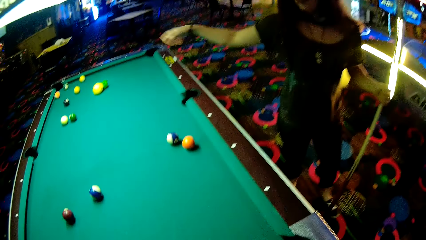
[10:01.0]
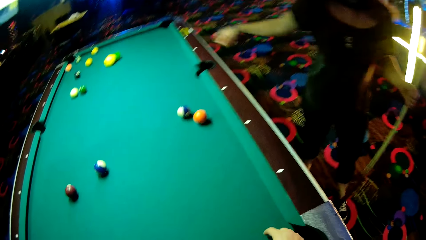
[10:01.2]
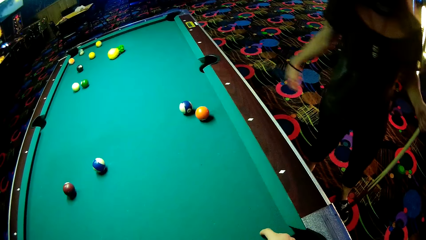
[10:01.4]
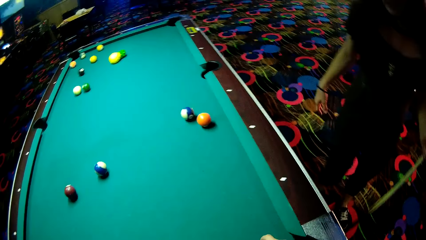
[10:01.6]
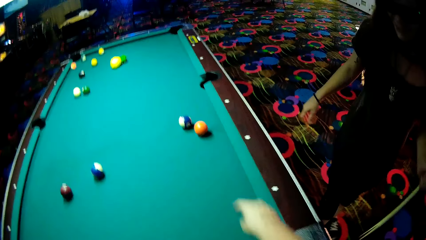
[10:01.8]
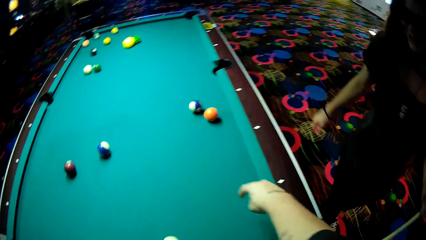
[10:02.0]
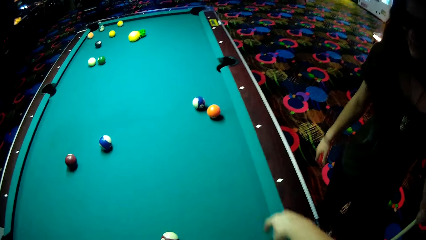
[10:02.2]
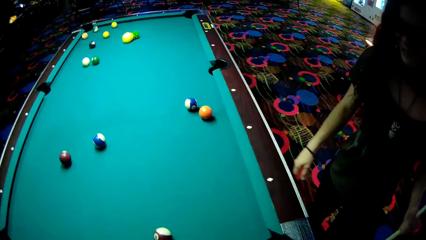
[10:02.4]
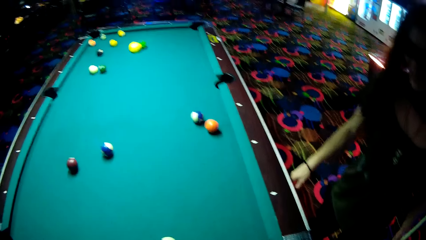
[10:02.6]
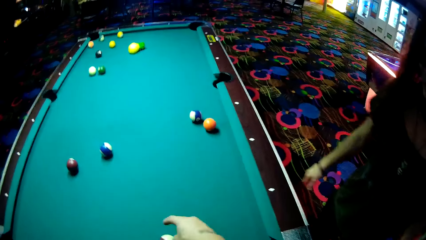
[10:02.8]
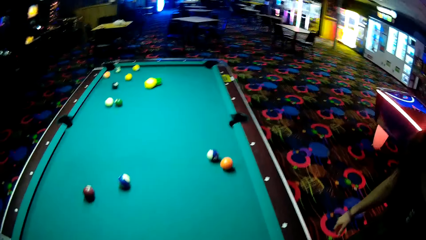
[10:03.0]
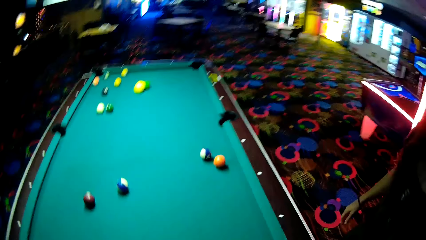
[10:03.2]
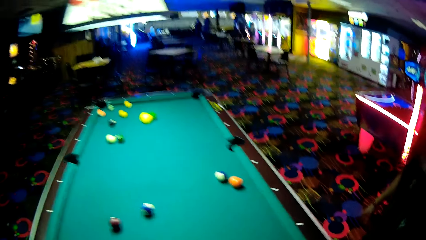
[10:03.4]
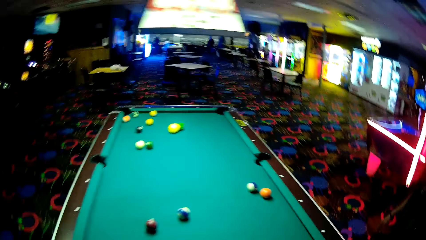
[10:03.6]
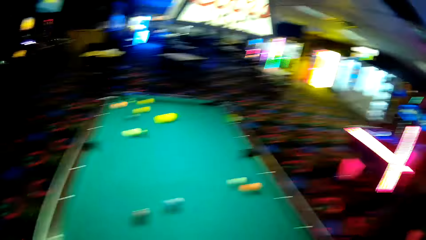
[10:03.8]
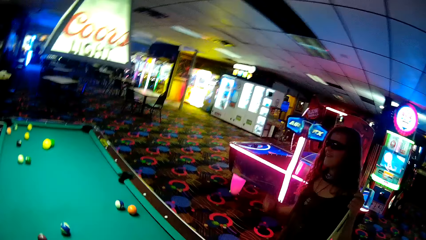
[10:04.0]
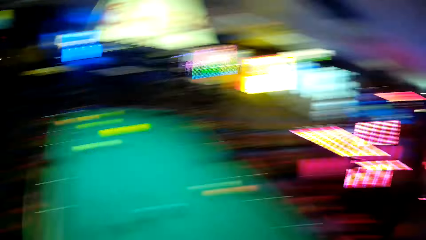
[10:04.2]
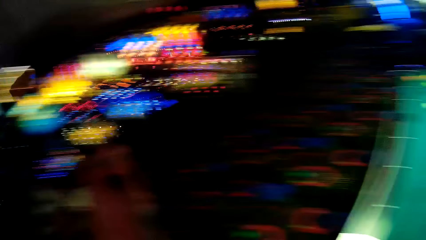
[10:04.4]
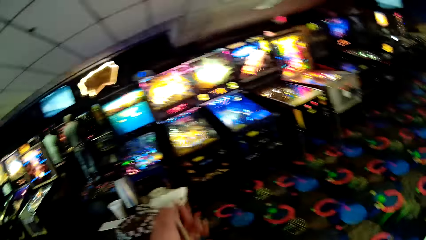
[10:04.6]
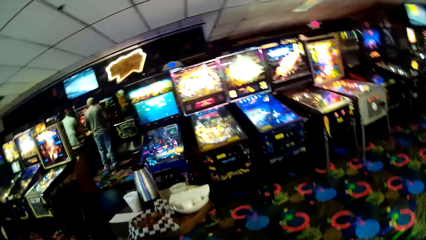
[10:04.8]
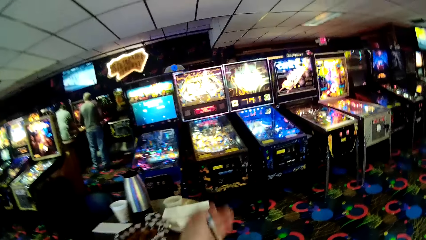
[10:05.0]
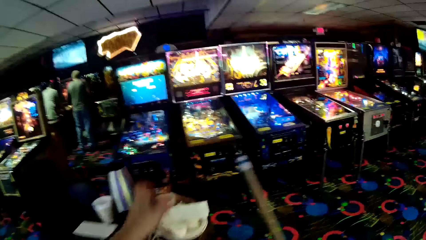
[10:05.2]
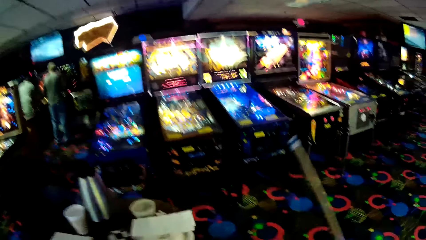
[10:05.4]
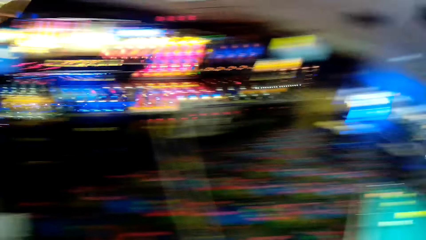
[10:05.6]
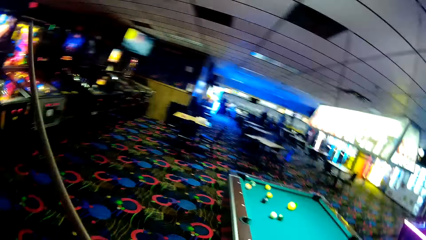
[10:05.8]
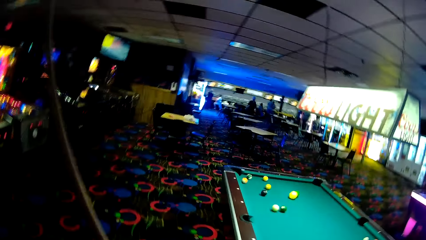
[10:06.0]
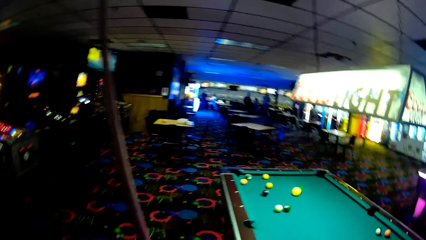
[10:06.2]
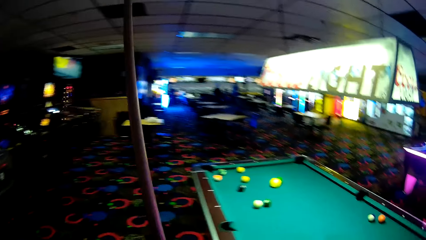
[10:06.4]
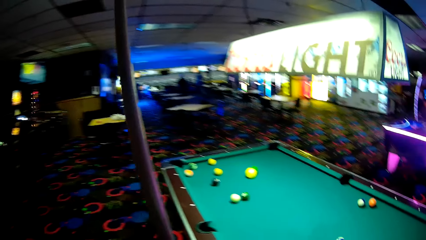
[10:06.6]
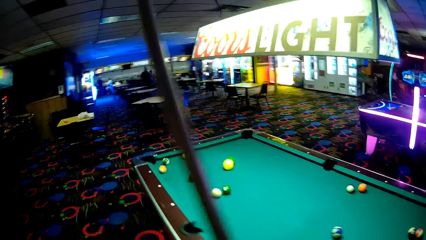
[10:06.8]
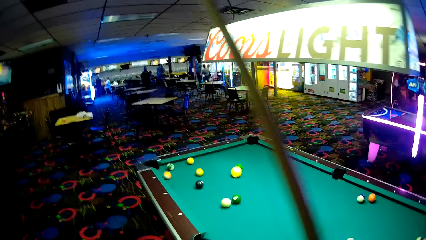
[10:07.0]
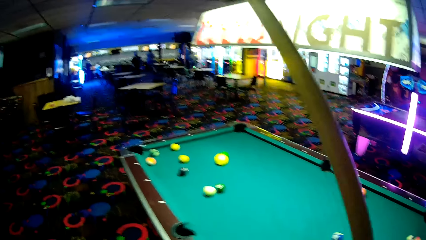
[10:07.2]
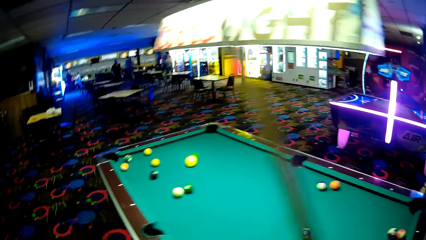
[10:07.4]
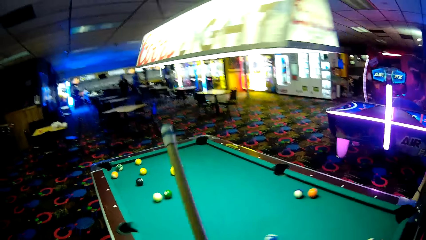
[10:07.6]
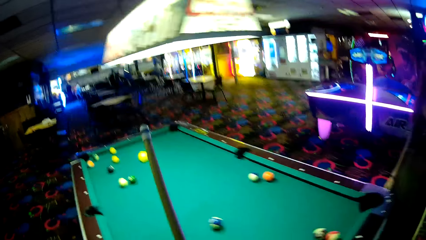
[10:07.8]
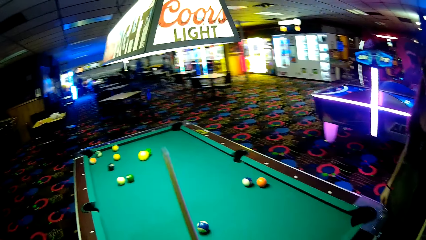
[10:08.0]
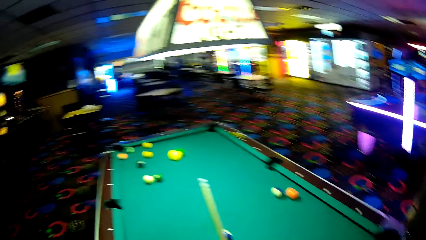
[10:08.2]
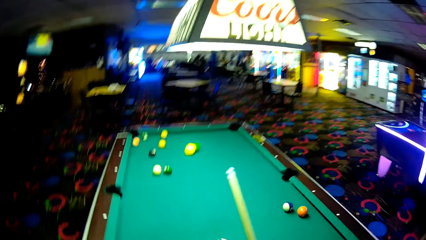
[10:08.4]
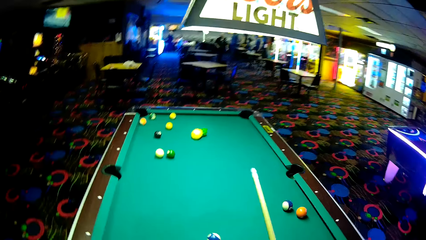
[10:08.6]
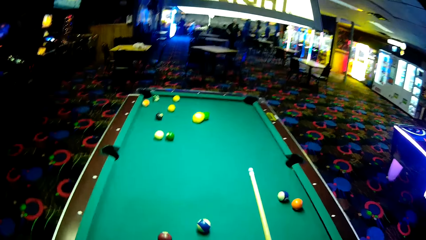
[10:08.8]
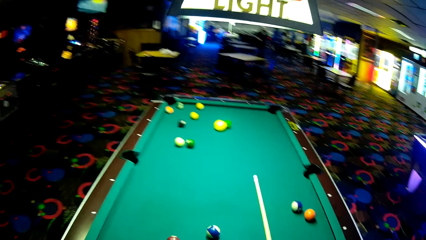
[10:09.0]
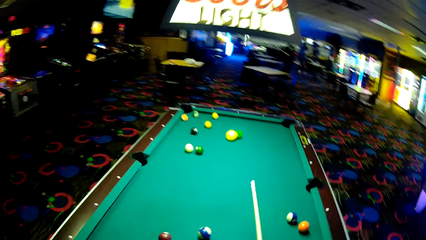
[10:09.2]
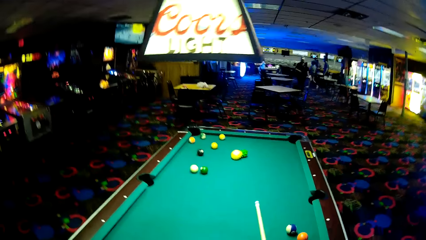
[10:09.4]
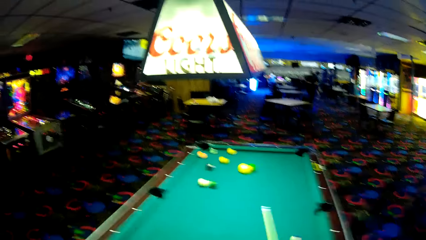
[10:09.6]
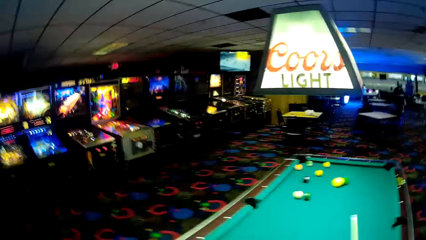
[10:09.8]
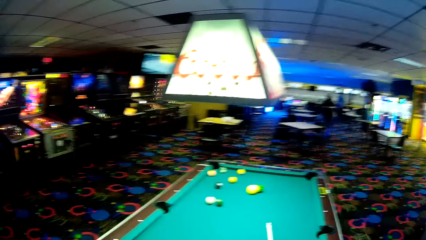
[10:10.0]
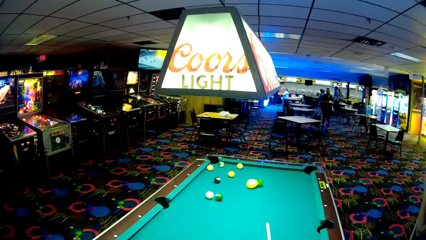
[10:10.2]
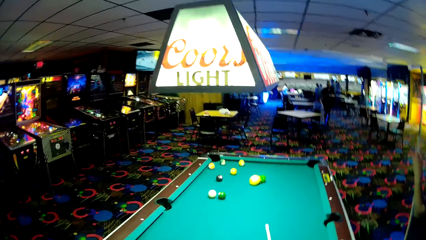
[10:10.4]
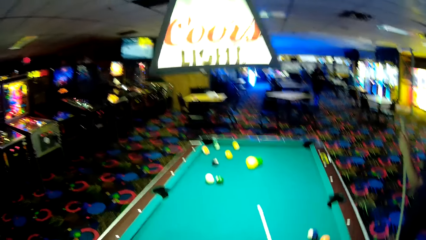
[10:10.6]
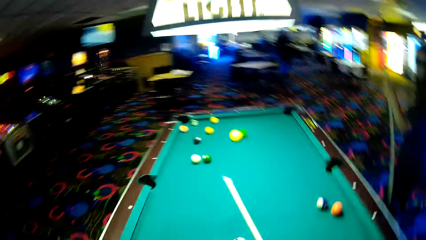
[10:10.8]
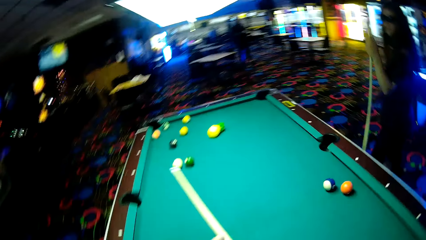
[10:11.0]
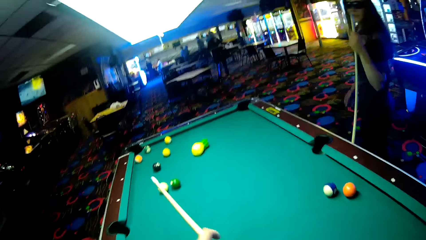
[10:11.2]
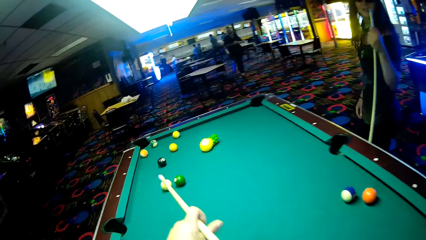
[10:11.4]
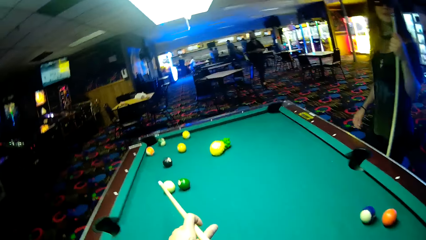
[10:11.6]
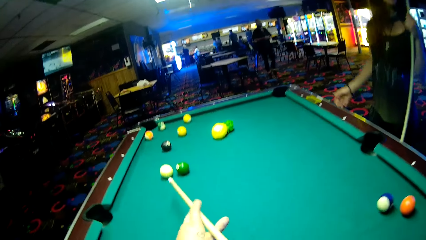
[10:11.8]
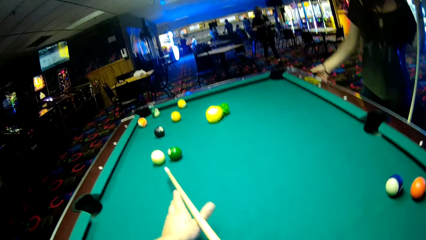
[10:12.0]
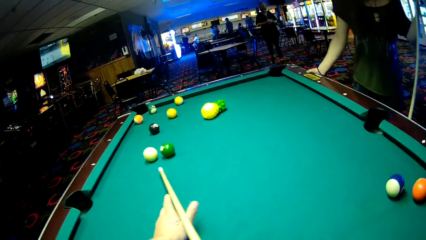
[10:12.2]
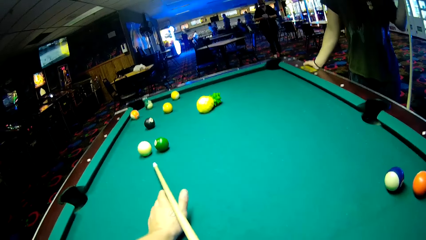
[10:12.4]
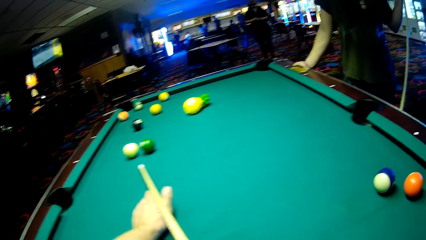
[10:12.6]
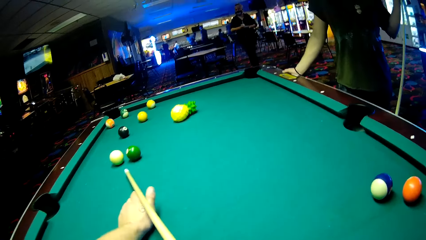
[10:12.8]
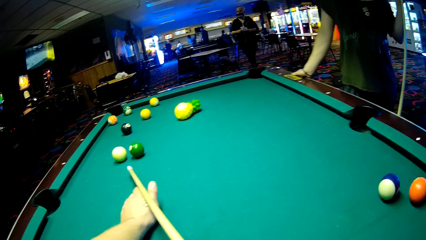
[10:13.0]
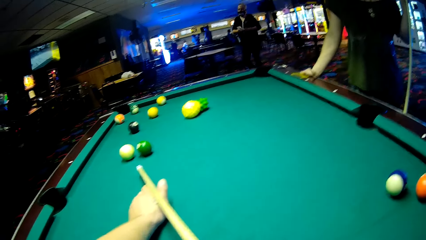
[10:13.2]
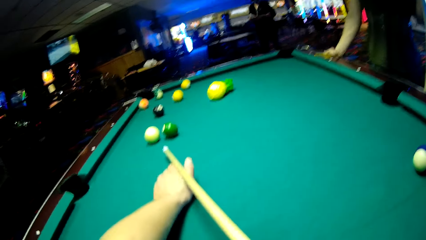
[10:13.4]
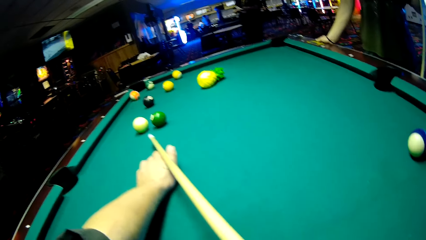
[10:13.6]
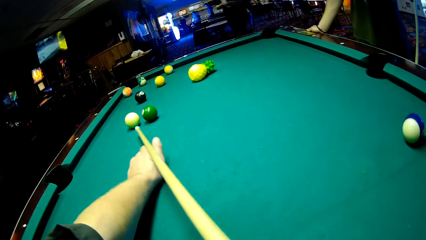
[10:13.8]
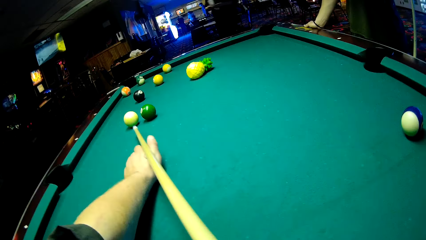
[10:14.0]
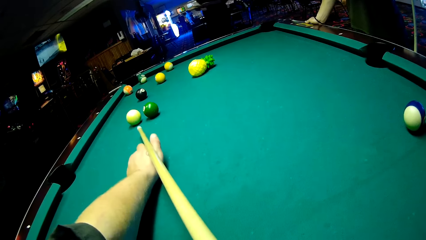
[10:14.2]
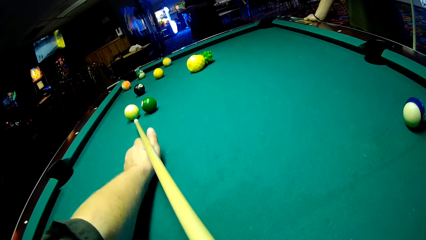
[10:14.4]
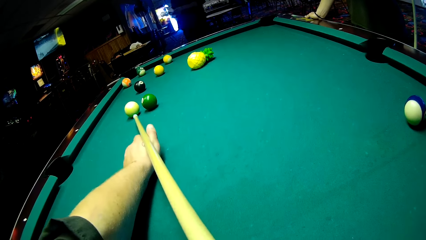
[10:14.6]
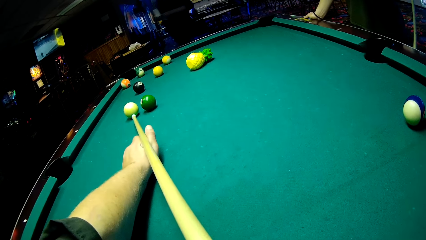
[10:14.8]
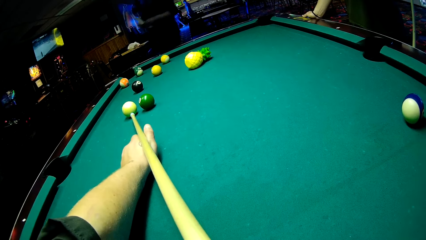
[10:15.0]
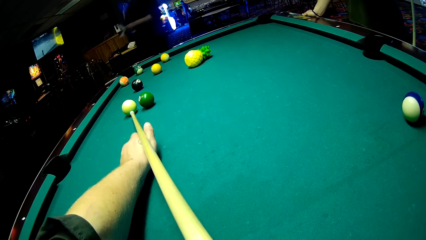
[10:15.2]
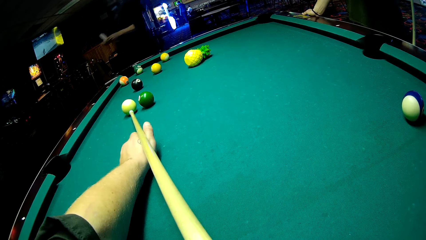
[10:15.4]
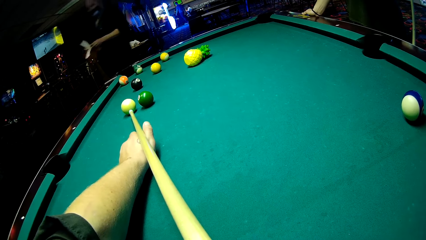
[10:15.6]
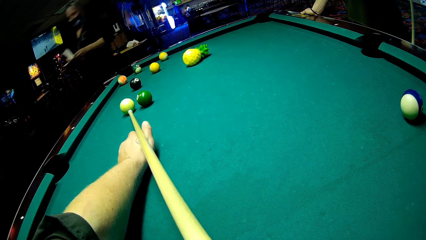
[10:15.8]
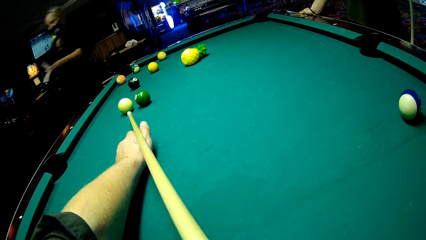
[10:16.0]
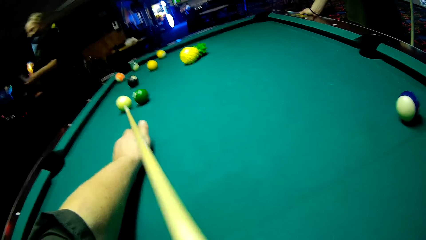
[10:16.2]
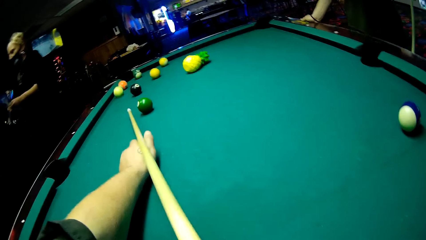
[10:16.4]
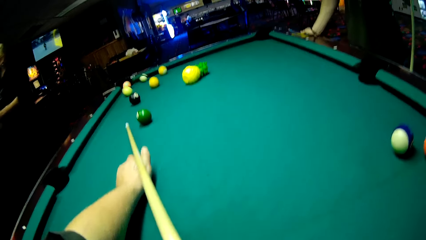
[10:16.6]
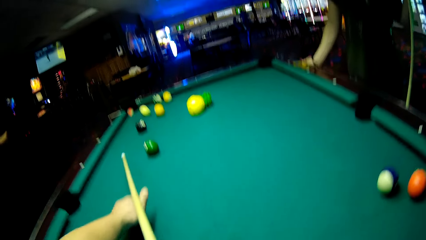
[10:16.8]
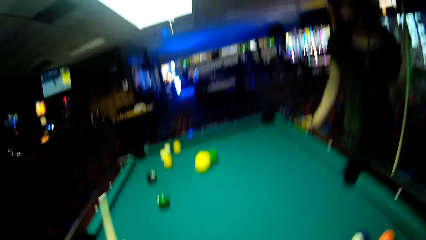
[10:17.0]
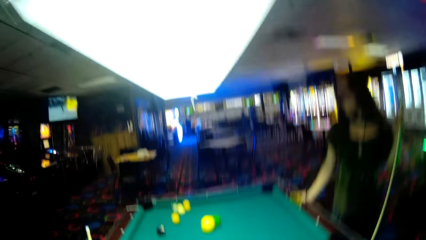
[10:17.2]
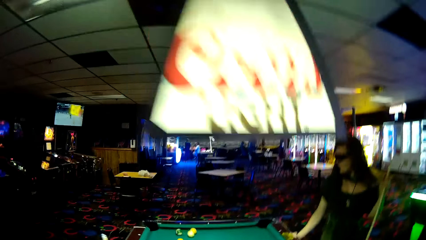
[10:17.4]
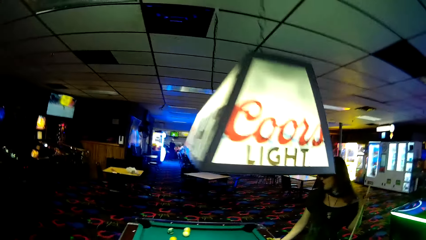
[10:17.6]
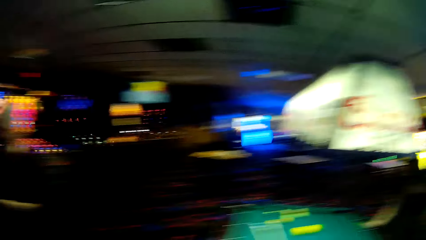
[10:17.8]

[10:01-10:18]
A woman walks around the pool table. The camera wearer points at pool balls on the pool table. They apply chalk on the cue stick tip, put down the chalk, and walk around the pool table. They adjust the cue stick, hold on the pool table, and play pool using the cue stick. Another woman walks near the pool table with papers in the hands.
